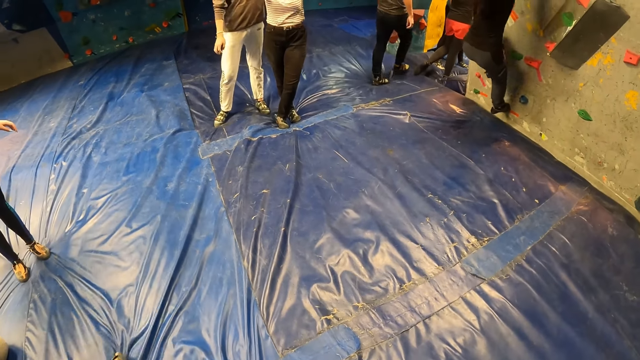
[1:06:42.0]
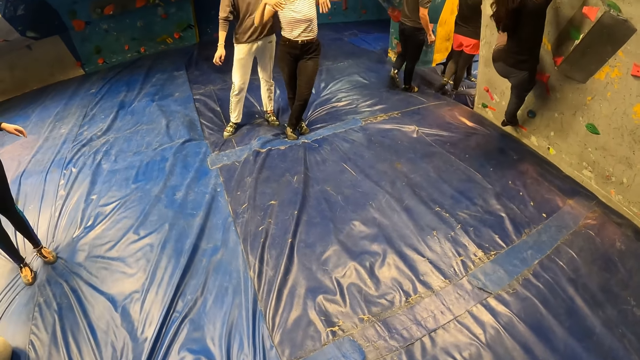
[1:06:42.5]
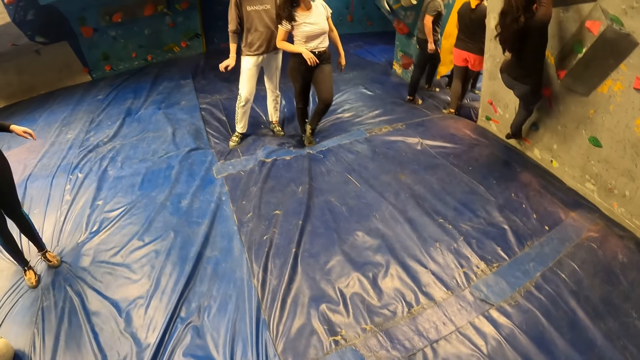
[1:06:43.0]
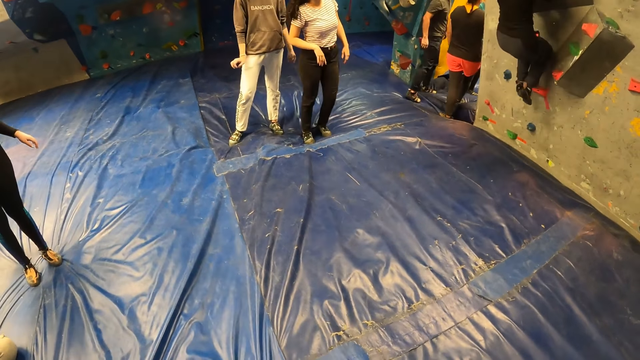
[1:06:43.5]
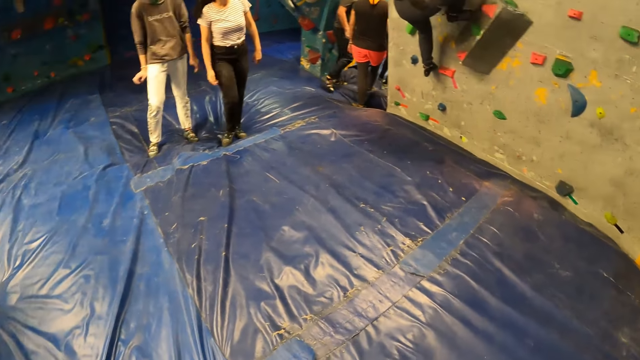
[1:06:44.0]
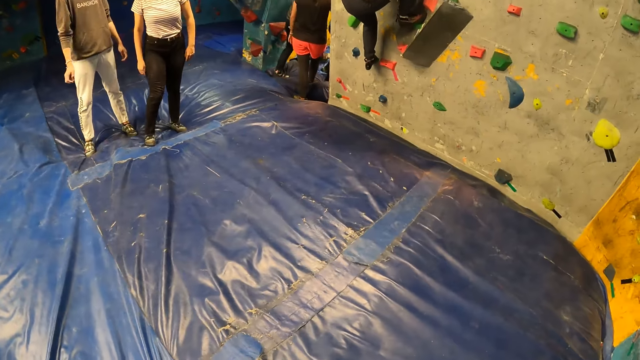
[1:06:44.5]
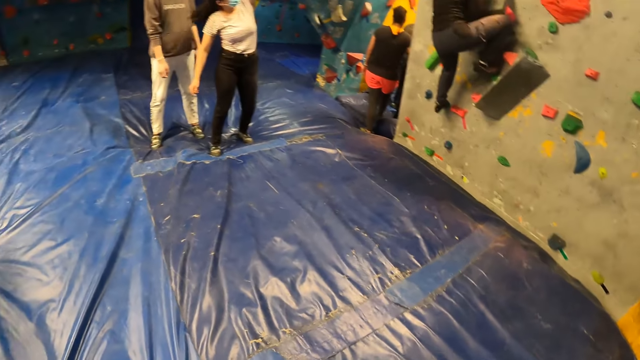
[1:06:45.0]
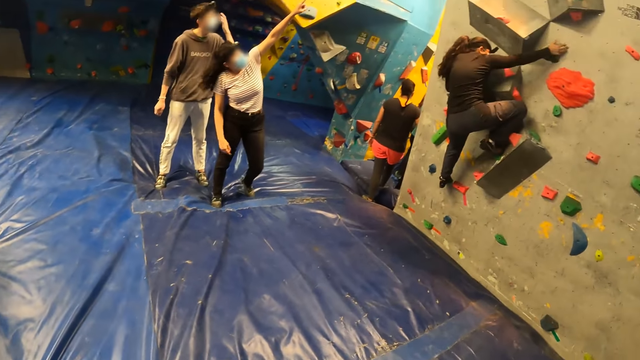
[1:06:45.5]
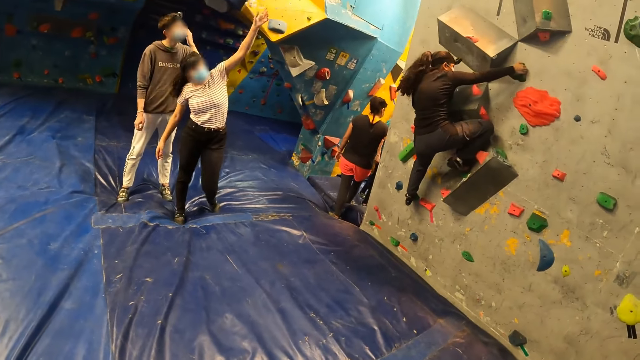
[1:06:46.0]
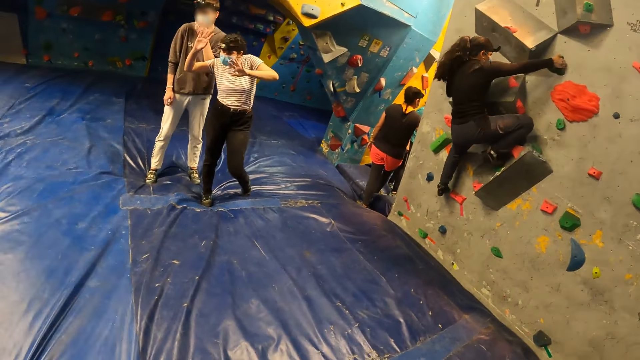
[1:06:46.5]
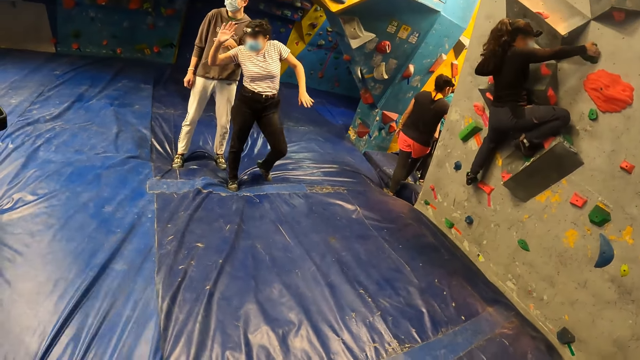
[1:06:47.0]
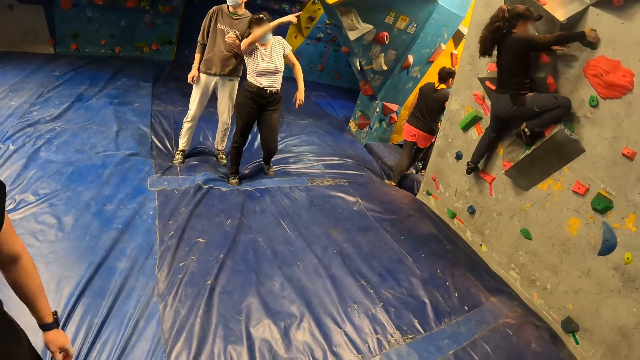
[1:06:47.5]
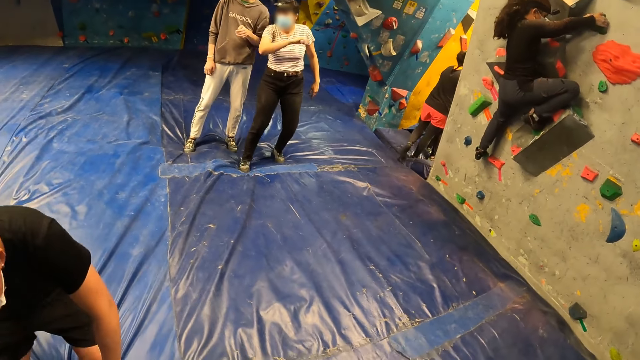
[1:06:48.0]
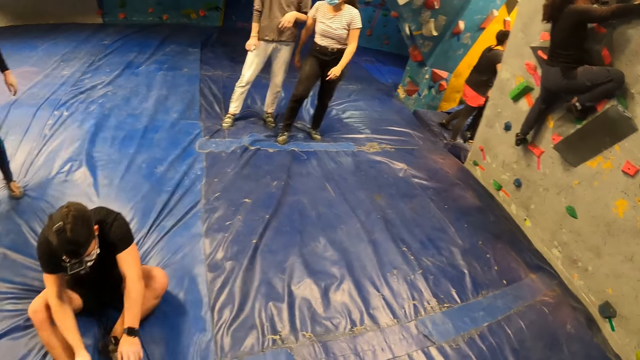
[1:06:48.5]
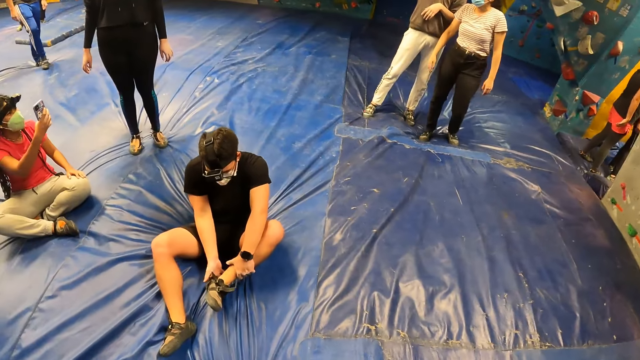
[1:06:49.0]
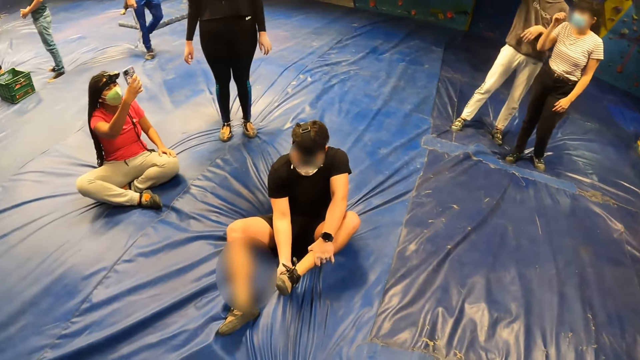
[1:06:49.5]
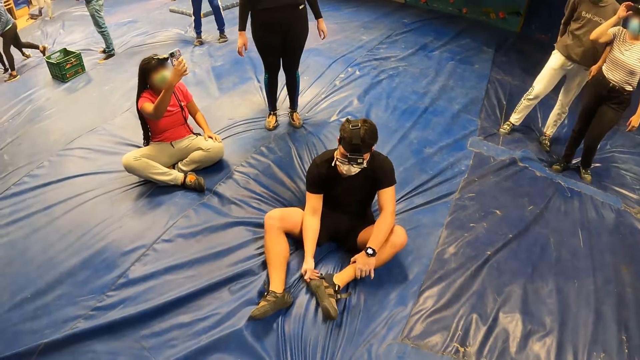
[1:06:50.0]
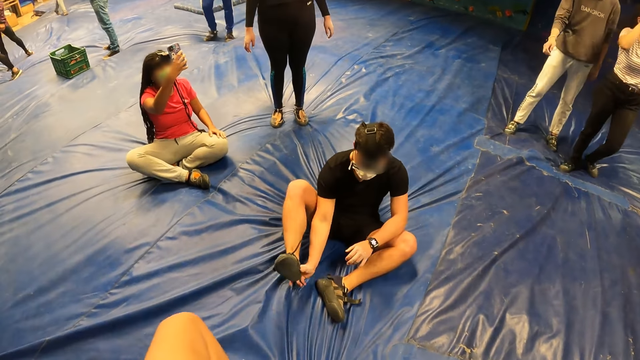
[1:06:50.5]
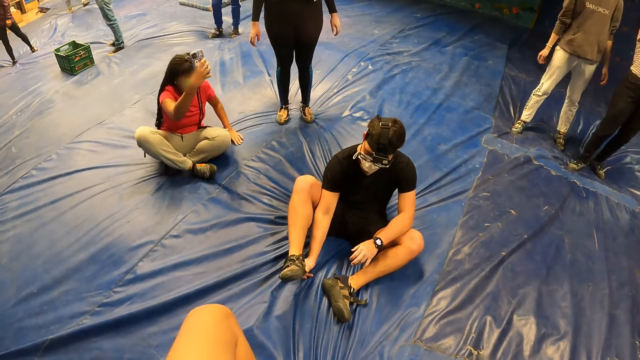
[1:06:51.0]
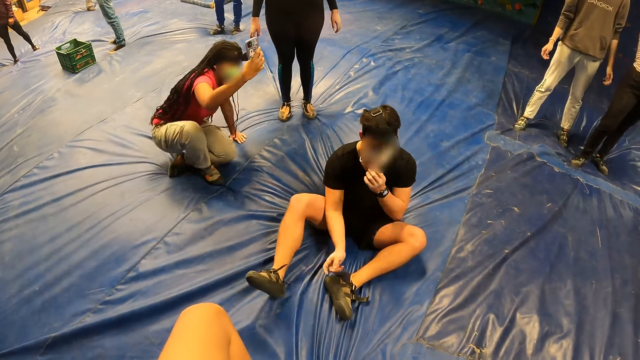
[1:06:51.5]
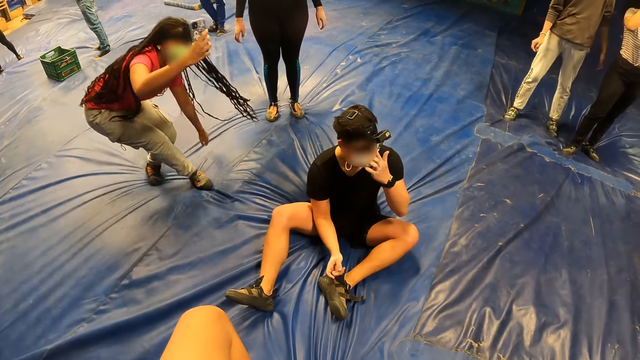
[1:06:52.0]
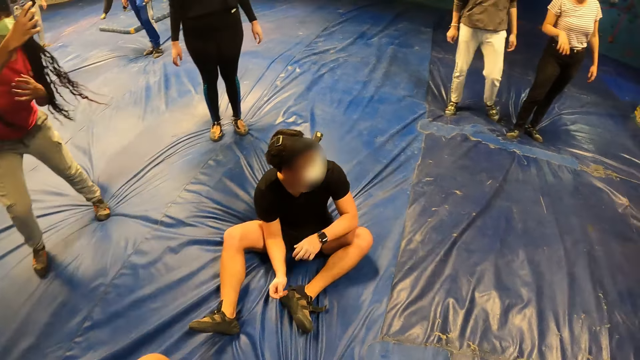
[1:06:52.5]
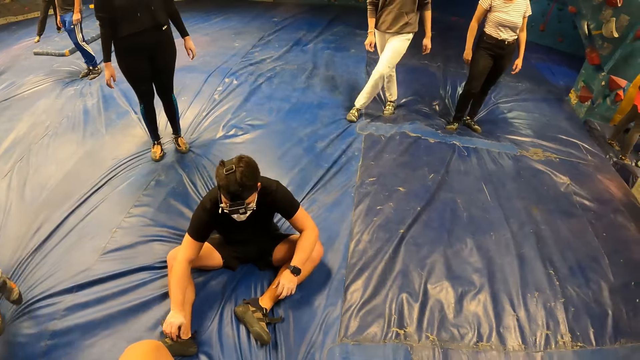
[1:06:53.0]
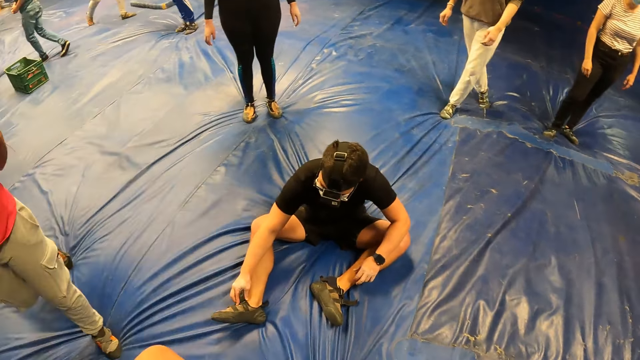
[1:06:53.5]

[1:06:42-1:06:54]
A woman moves hands. Another woman climbs. The first woman lifts a hand. A man adjusts his shoe with his right hand. The first woman points. Another woman holds the phone with her right hand. Another woman adjusts a camera on her head with her right hand. The man touches the shoe. The man adjusts his shoe with his right hand. The man touches his face with his left hand. Another woman stands.

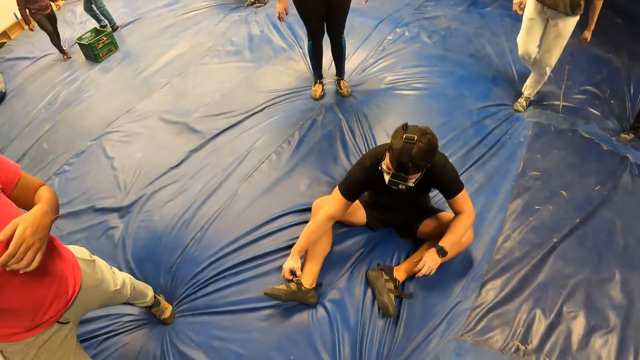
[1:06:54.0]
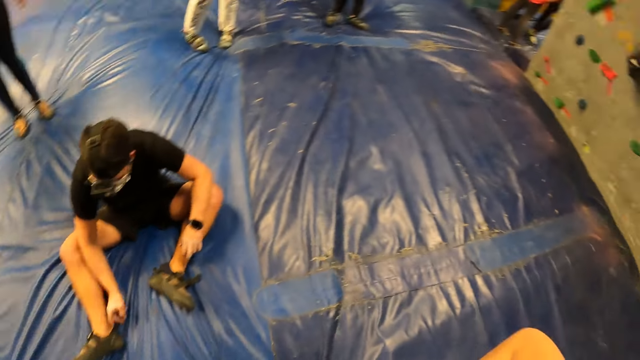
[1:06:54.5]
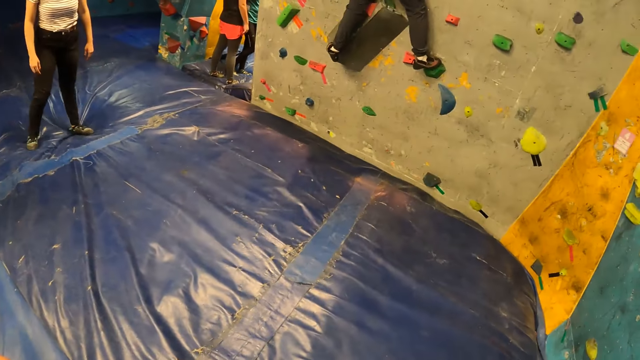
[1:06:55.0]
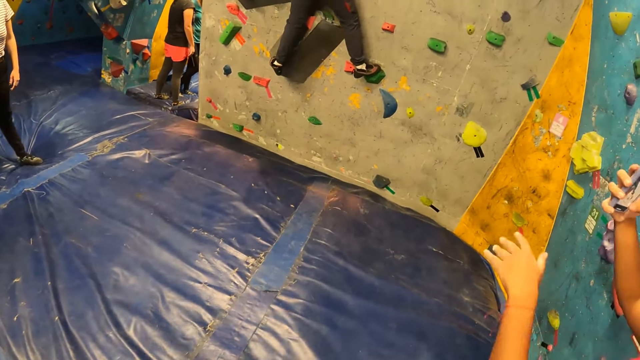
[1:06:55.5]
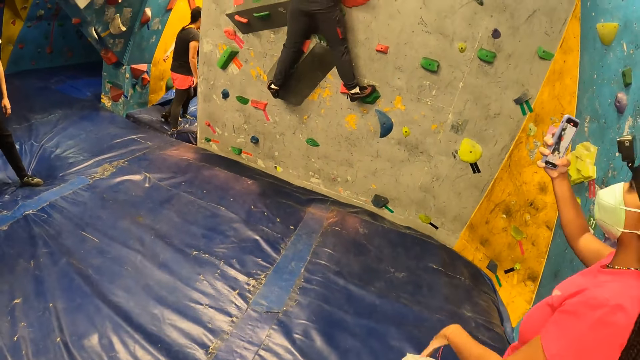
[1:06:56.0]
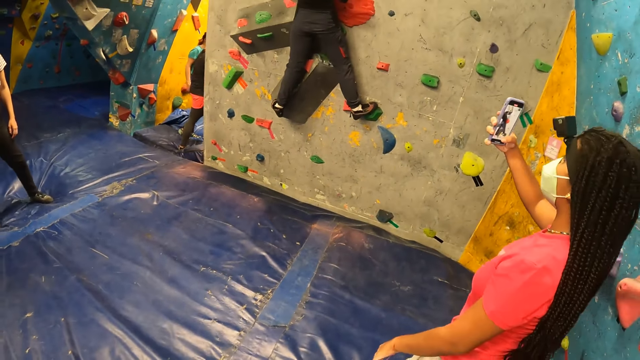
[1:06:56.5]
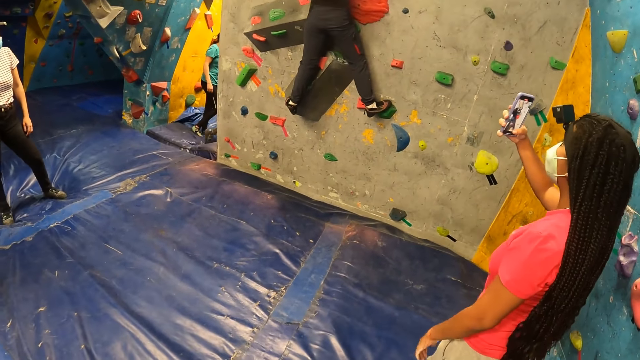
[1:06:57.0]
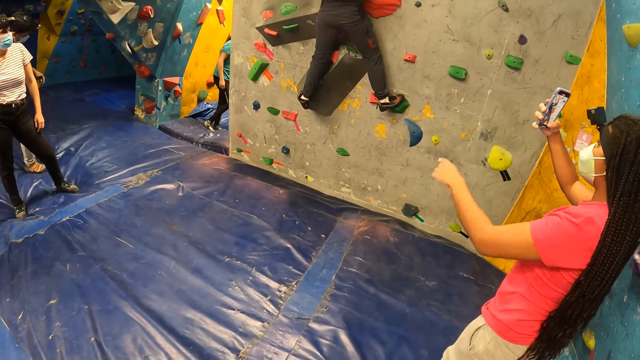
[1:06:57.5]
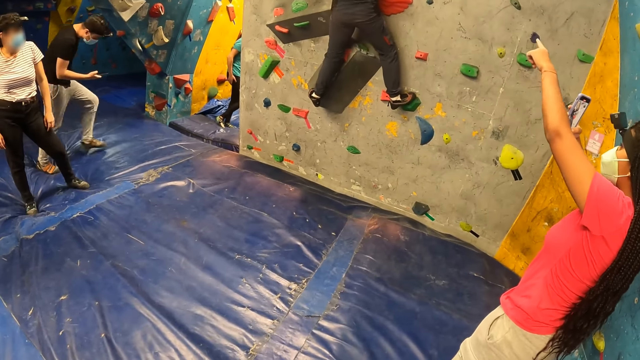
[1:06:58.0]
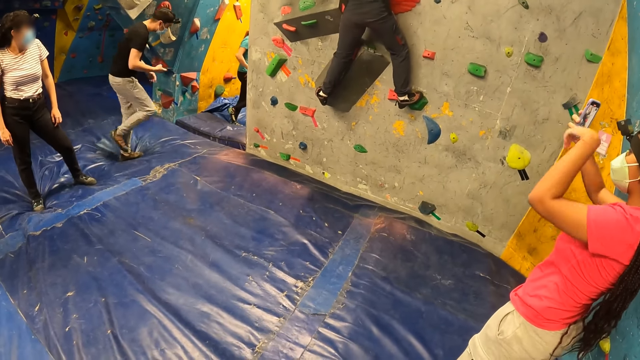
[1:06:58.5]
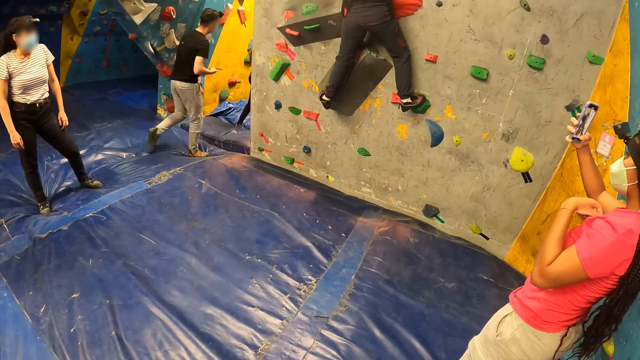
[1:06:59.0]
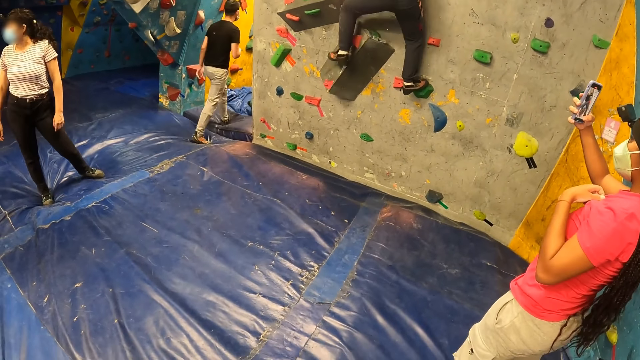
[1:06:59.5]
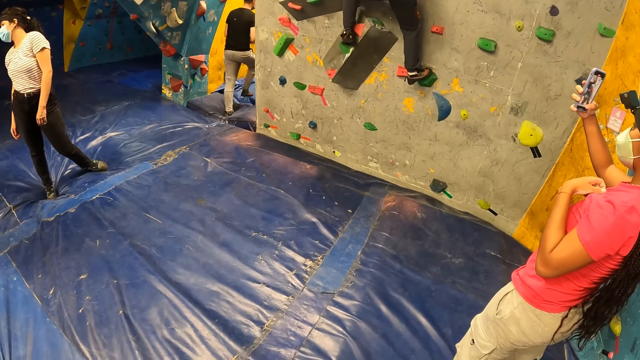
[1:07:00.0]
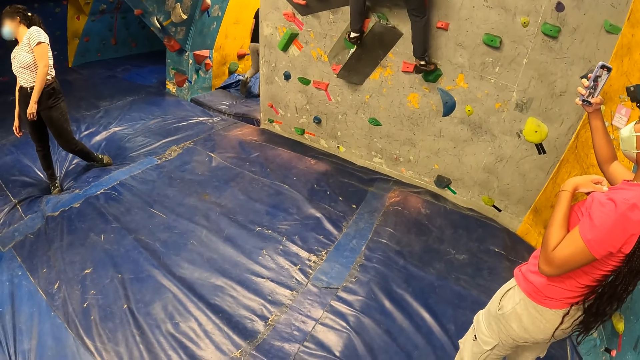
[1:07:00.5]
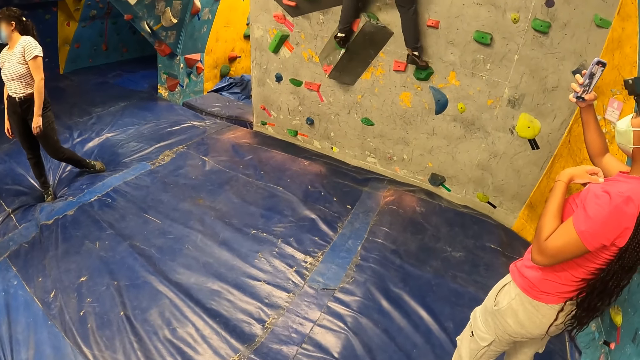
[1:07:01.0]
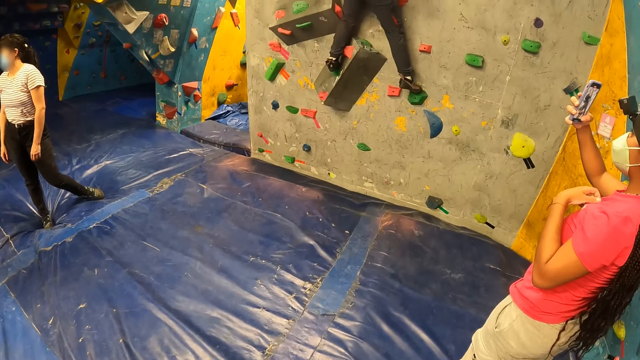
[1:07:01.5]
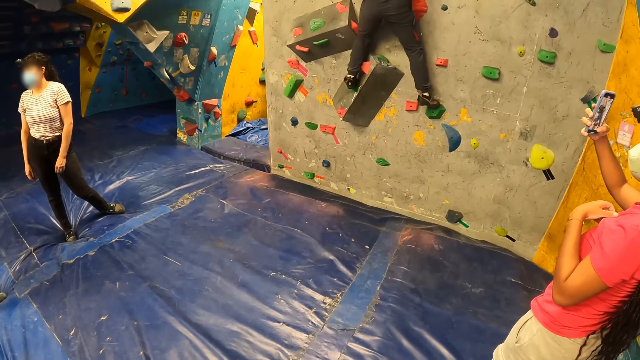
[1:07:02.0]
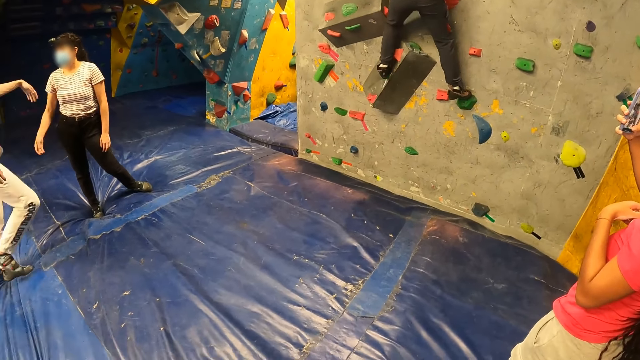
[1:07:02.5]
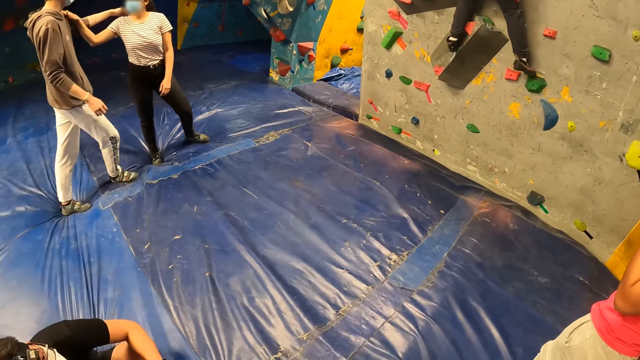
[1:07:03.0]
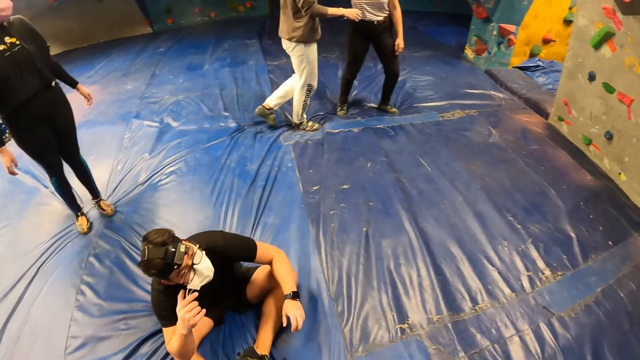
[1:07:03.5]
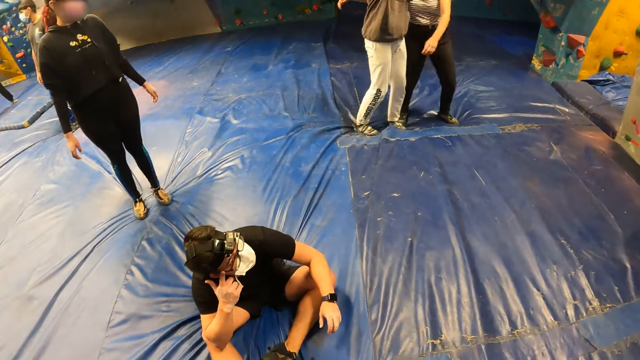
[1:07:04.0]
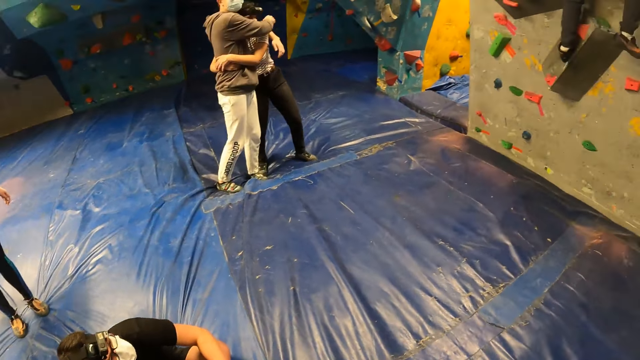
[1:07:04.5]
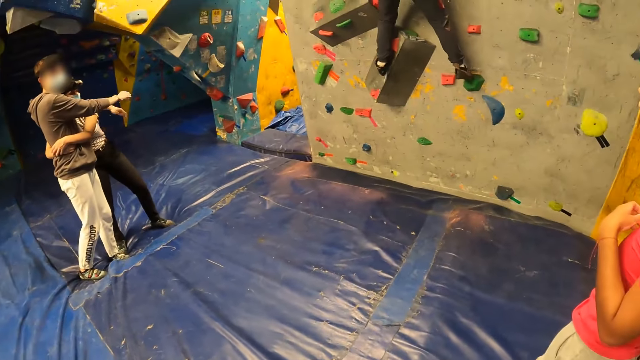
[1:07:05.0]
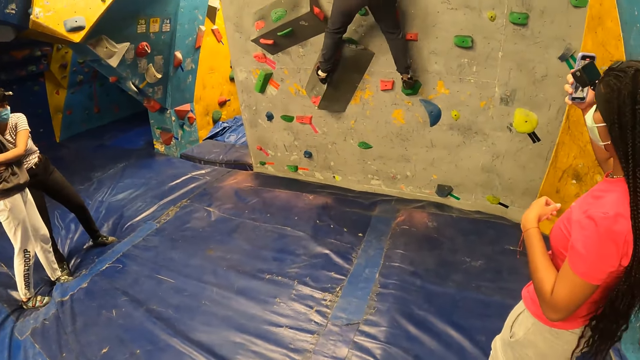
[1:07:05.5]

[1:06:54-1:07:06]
A woman walks. Another woman holds the phone with her right hand. Another woman takes a video. A man walks. Another woman climbs. Another woman stands. That woman hugs another man.
